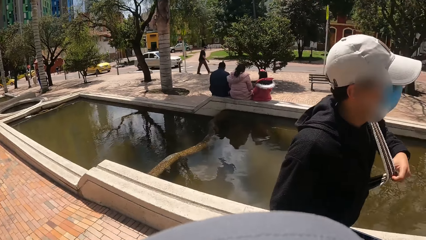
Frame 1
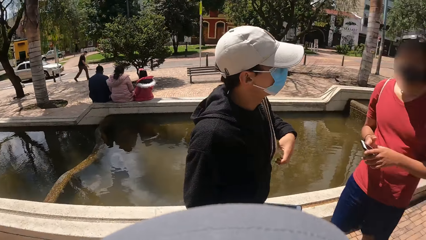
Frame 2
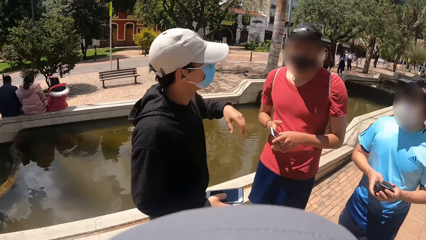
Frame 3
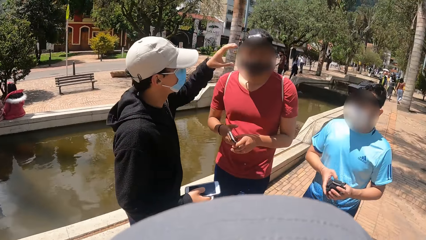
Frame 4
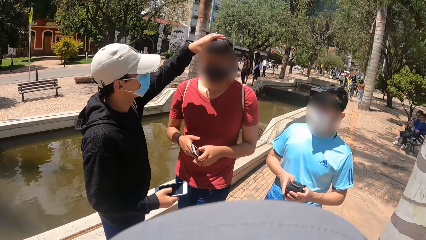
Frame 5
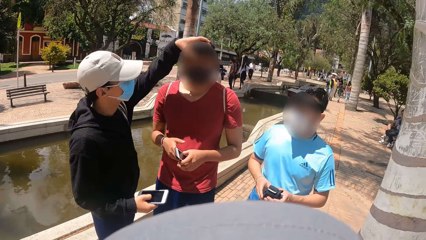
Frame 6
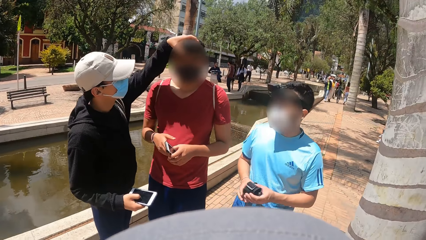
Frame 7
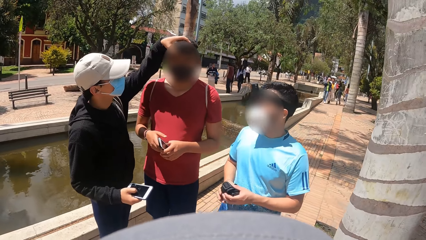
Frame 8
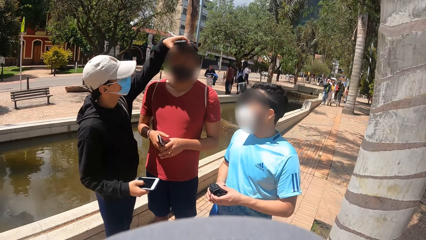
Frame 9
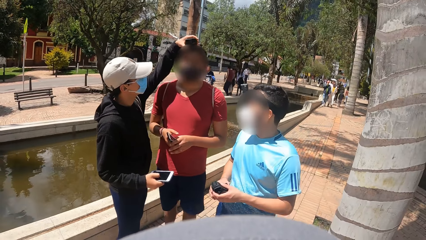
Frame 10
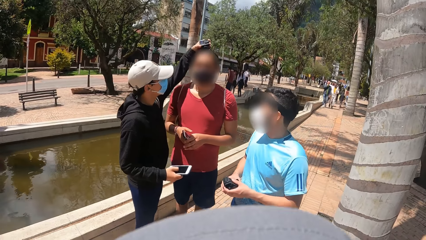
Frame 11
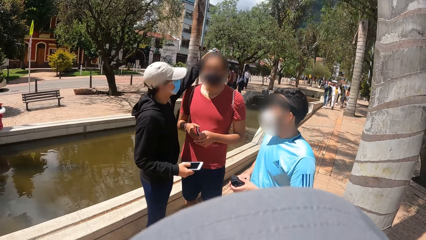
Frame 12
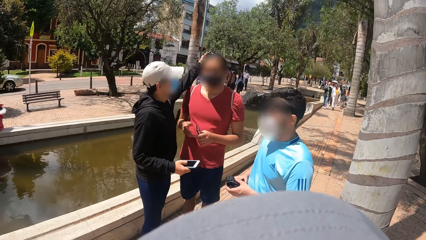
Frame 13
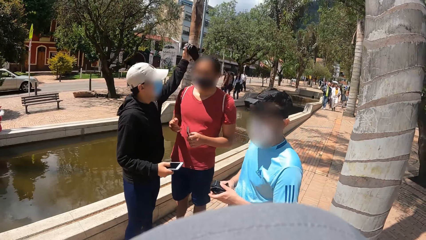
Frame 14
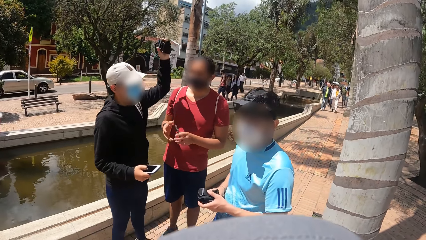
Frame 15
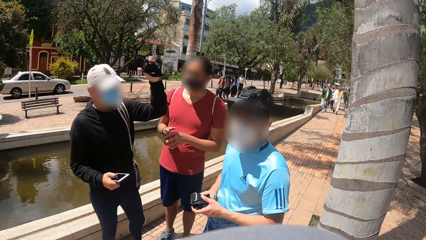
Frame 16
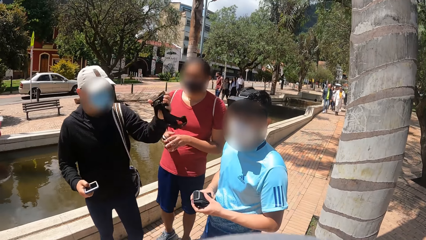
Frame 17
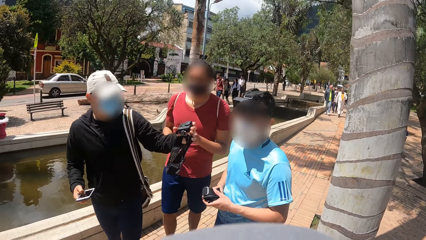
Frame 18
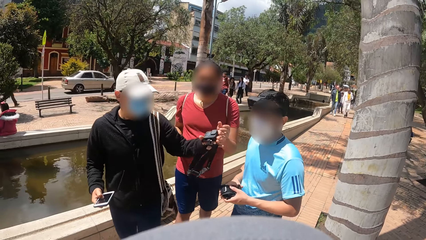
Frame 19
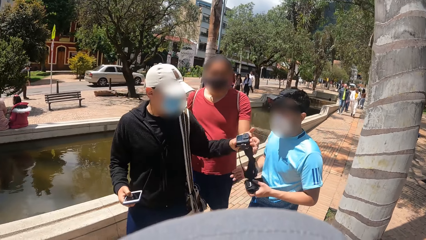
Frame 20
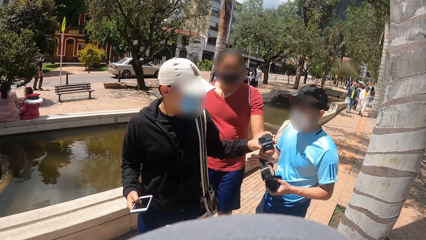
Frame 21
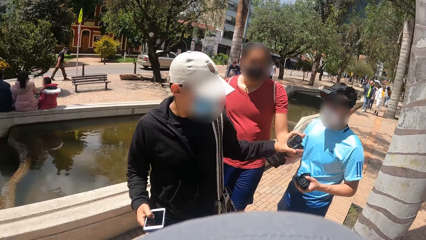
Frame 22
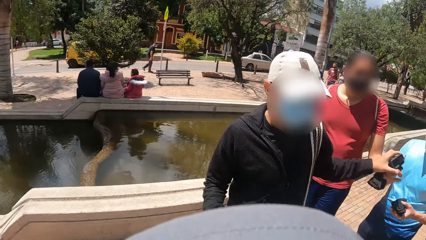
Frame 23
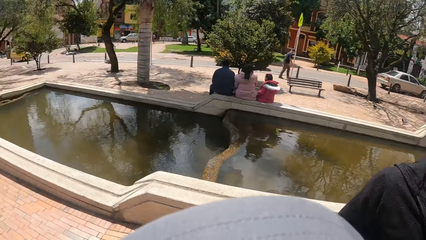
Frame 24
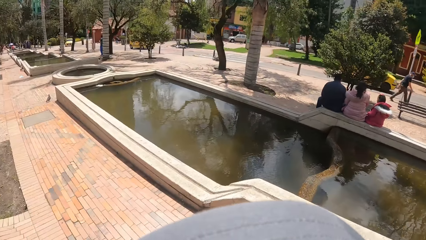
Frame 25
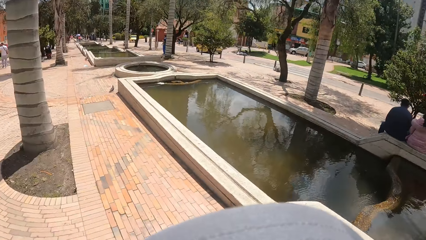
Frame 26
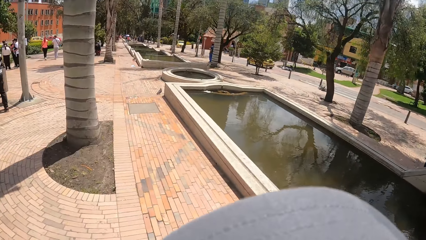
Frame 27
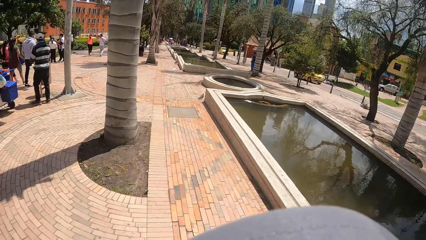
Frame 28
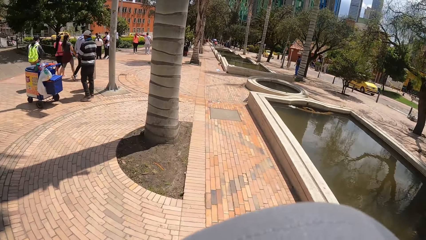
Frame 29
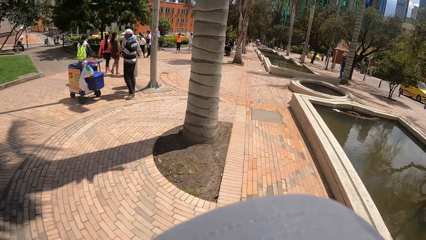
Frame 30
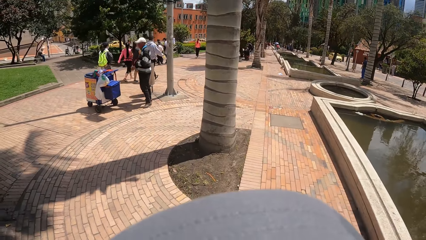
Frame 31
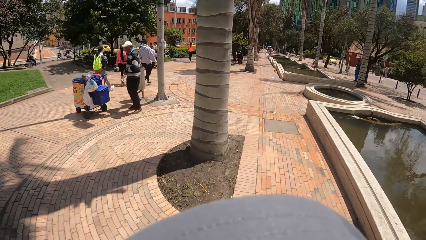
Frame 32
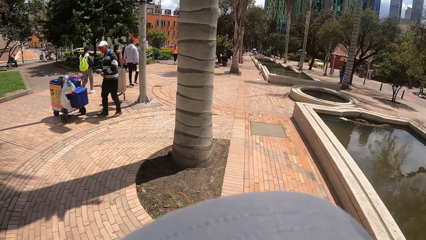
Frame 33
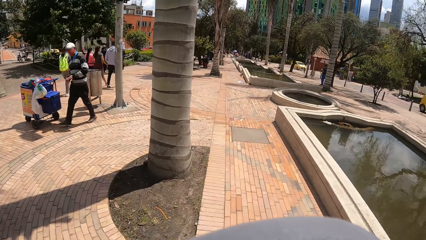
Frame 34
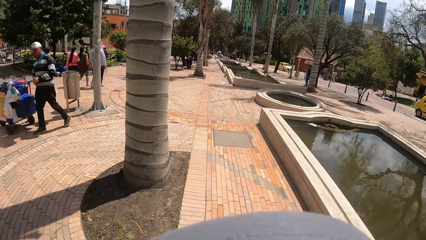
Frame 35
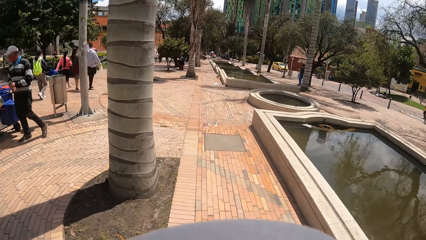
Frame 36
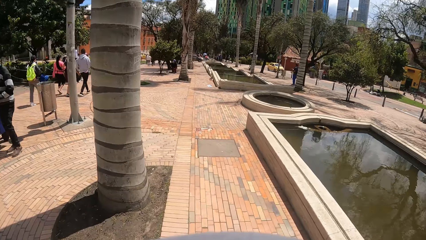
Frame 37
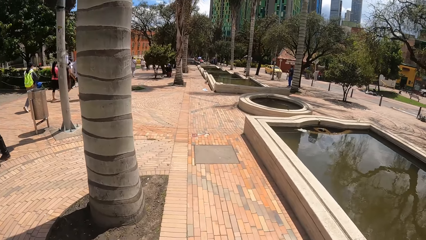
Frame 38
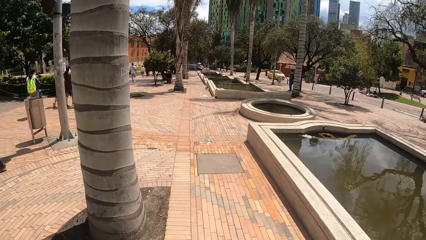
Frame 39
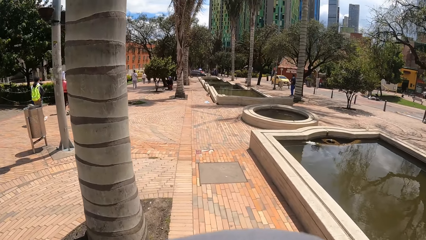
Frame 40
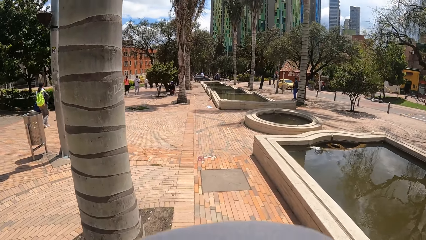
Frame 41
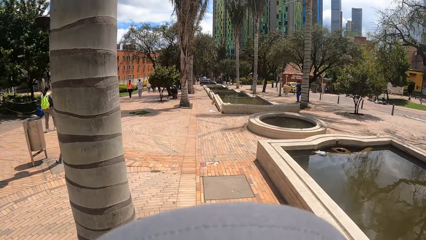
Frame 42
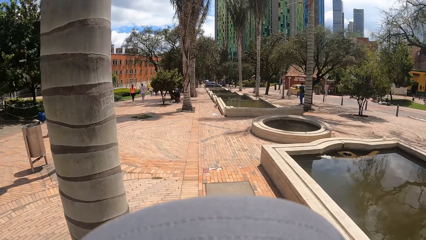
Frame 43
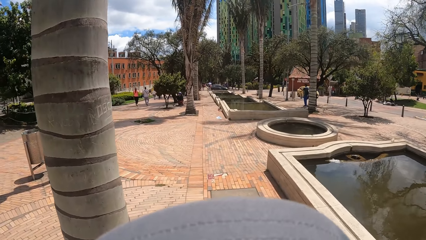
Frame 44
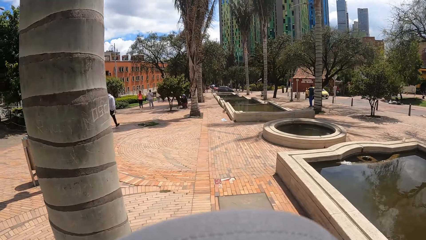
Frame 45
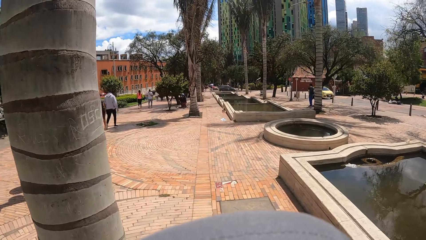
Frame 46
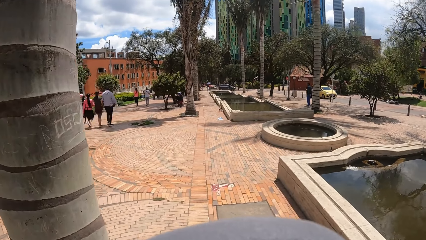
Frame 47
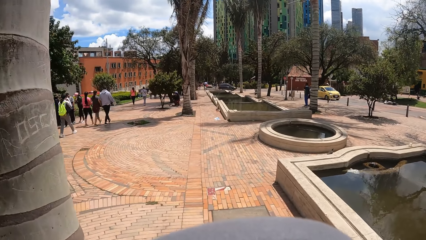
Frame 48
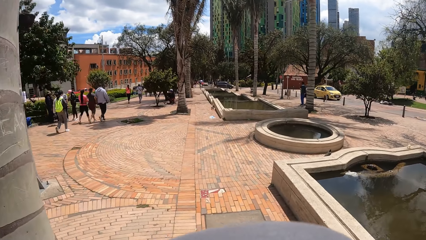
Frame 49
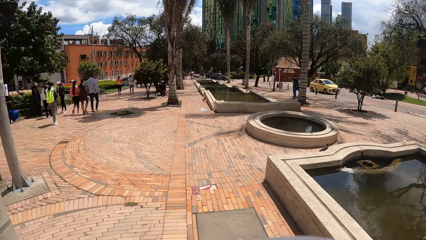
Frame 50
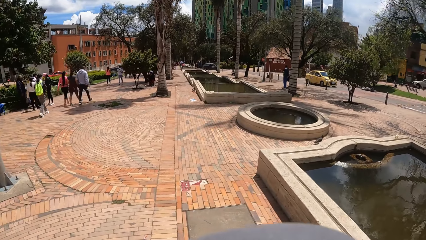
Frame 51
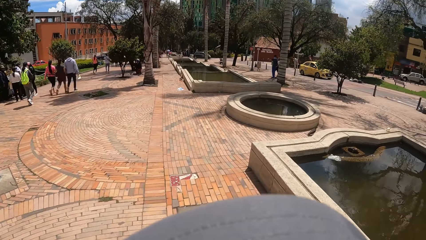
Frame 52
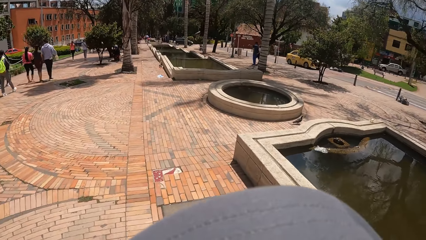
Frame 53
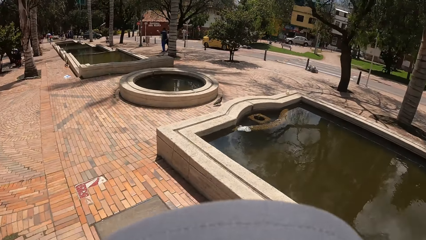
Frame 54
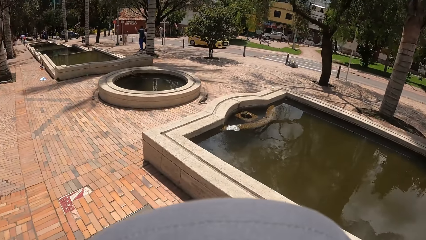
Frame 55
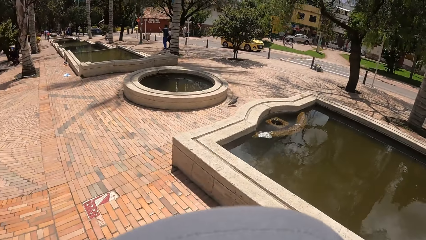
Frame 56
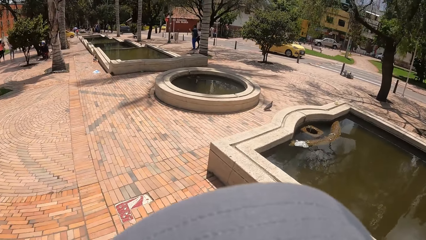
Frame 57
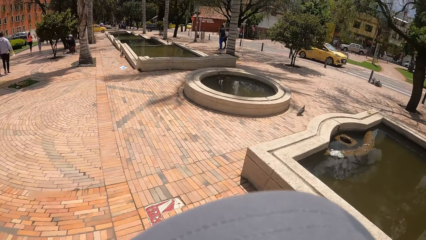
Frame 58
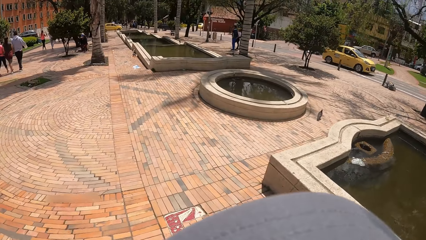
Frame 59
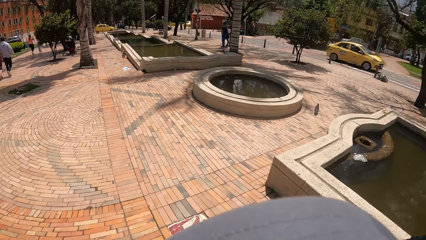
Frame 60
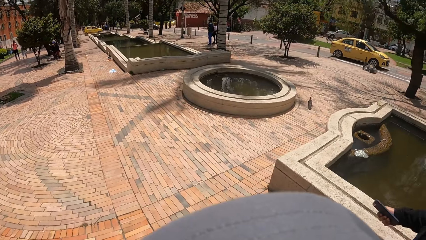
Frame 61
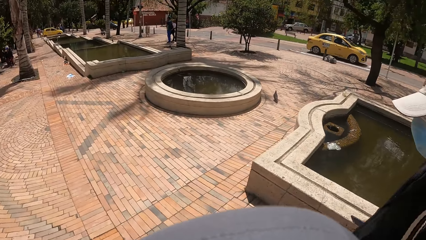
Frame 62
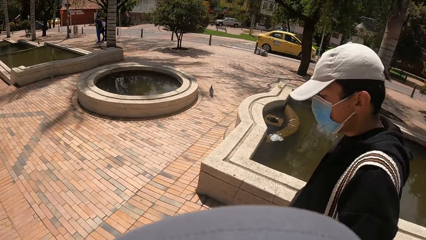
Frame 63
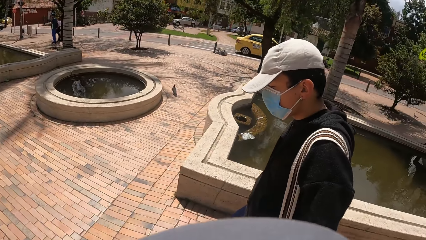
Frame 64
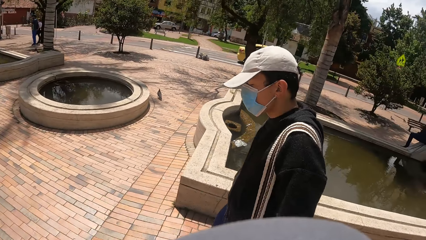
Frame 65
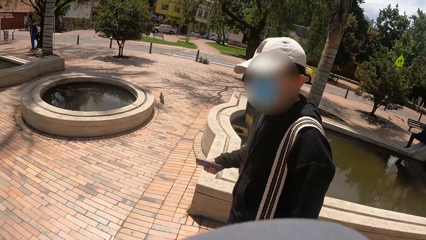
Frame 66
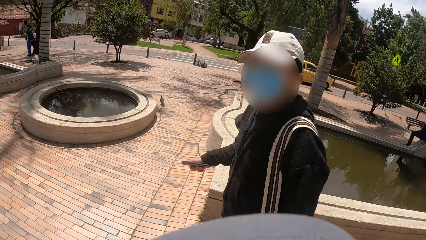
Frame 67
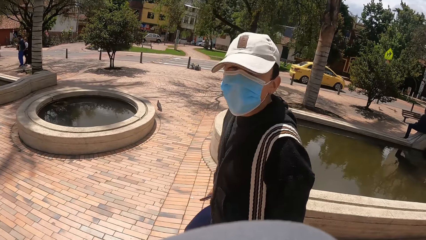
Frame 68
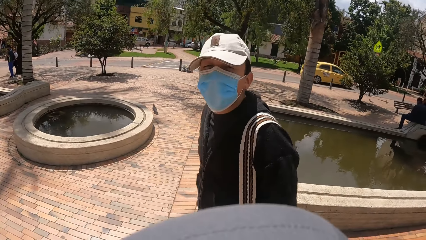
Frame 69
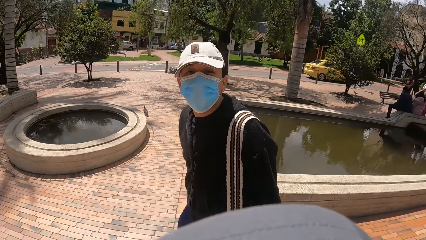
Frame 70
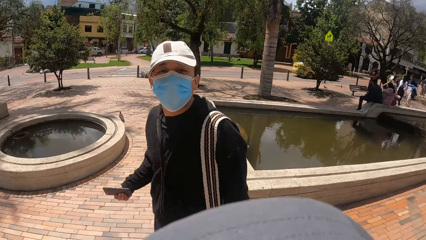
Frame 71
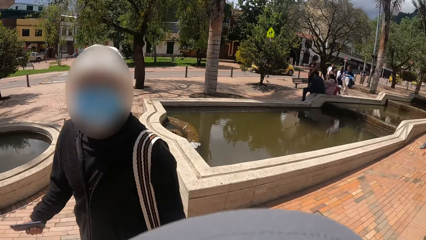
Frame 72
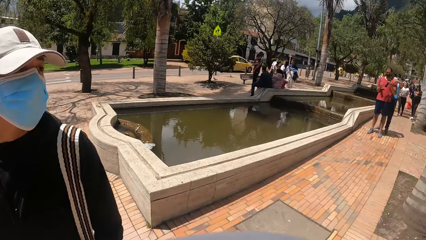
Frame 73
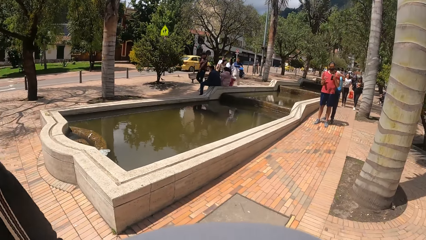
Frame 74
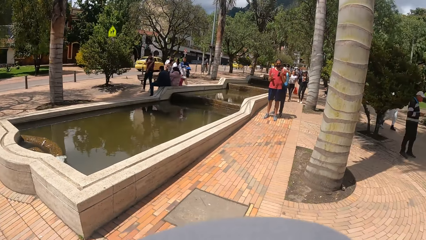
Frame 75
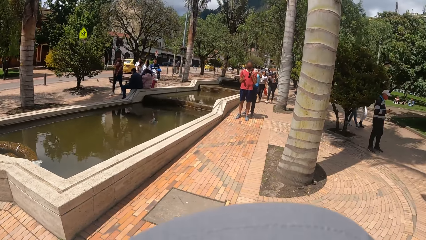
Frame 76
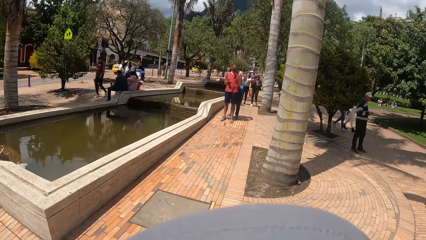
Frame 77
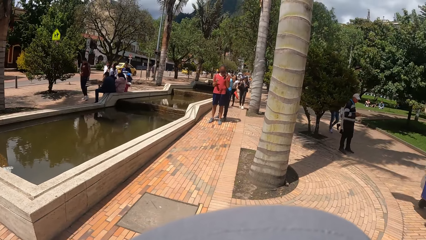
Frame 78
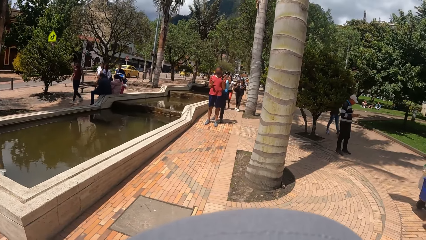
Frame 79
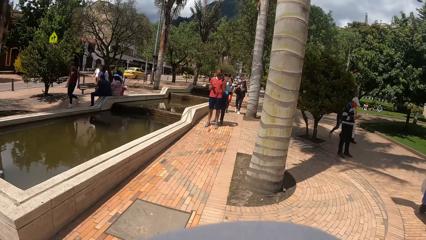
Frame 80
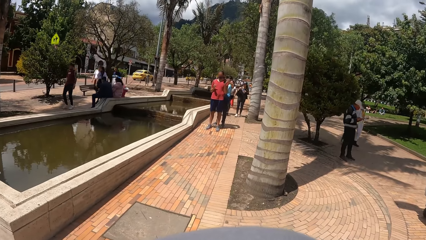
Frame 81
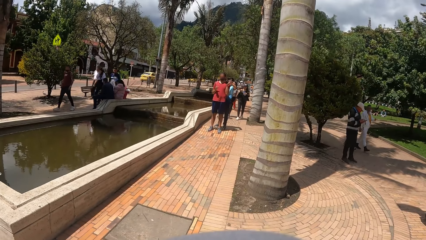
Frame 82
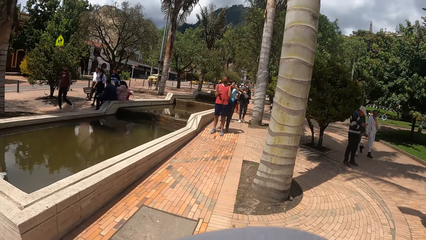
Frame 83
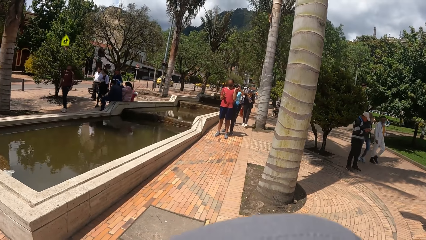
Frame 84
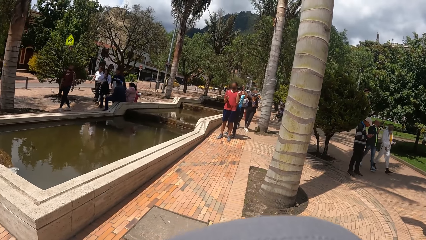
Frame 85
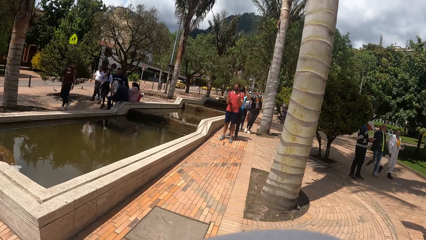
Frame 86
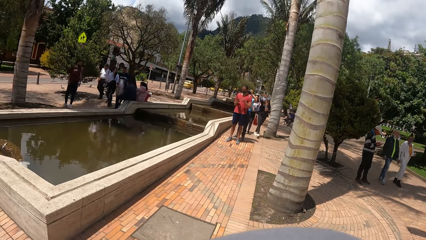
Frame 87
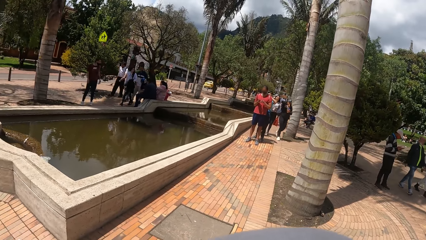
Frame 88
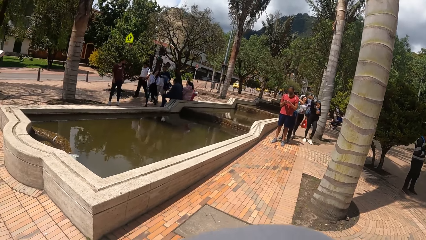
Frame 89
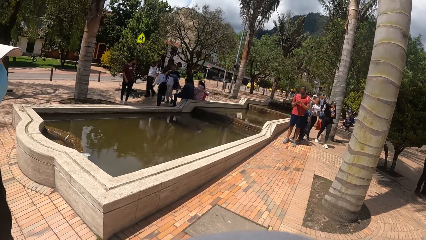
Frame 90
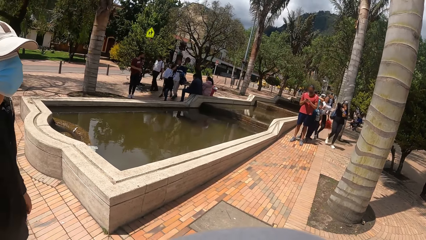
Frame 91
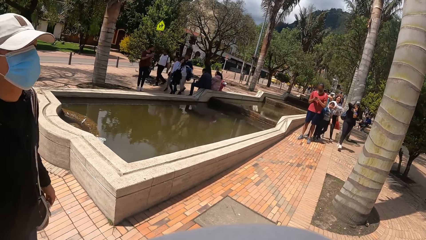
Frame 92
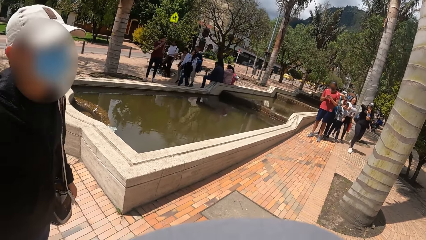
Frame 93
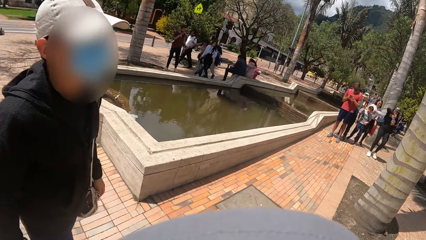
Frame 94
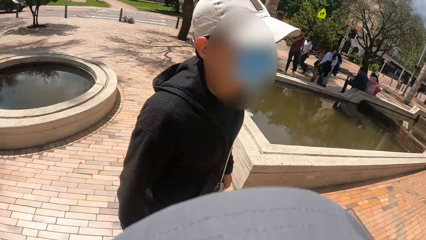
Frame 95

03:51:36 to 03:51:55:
The camera wearer looks at a man, another man and a third man. They walk on the pathway. They interact with the first man. They look at the other two men.
